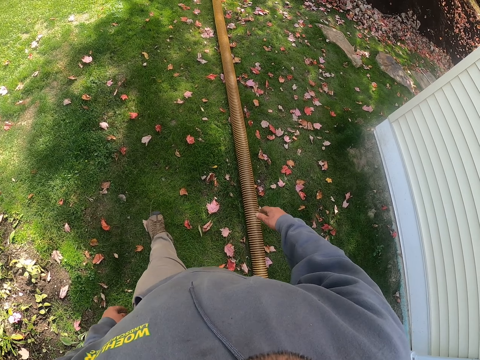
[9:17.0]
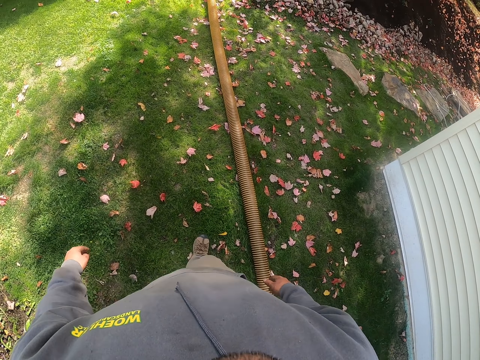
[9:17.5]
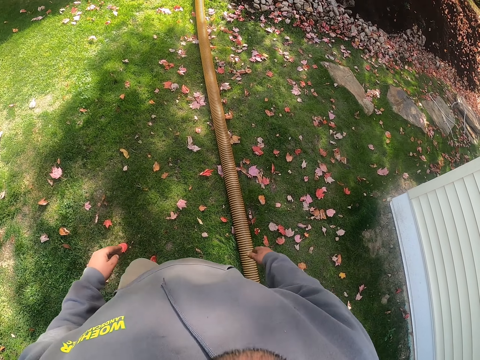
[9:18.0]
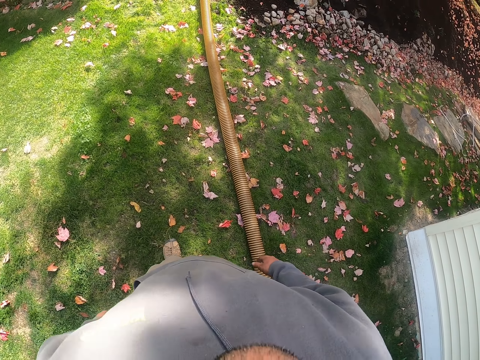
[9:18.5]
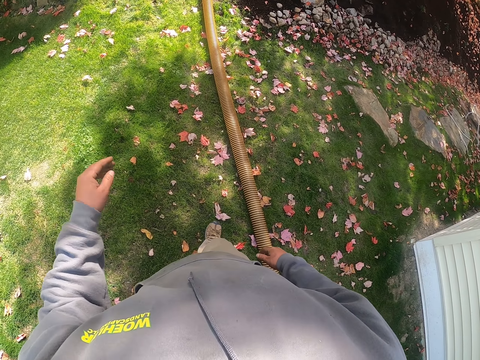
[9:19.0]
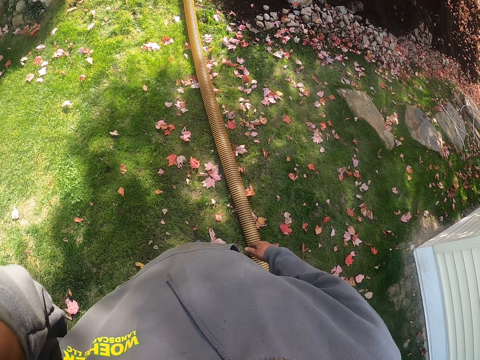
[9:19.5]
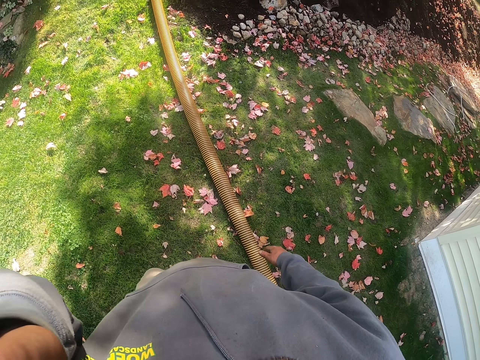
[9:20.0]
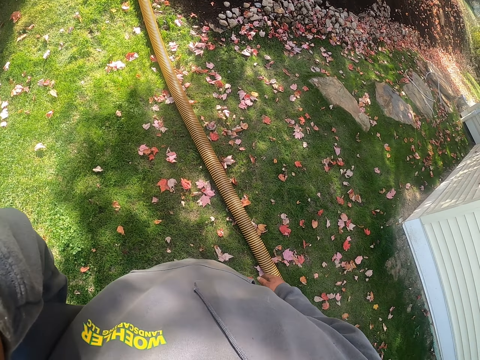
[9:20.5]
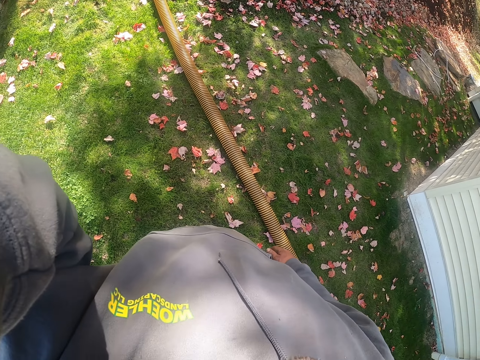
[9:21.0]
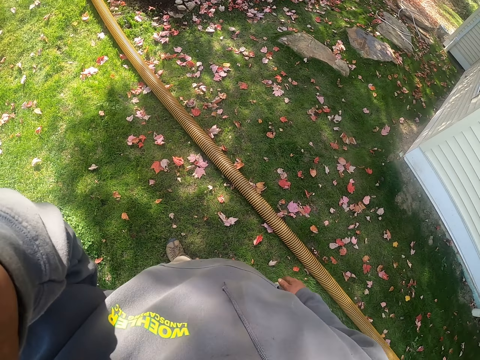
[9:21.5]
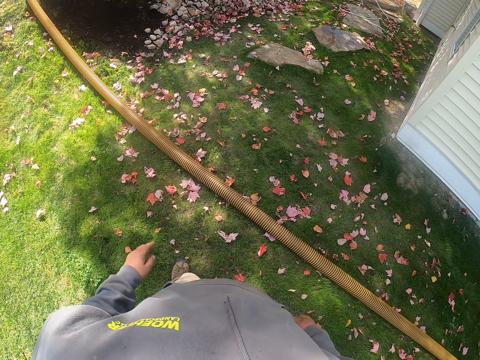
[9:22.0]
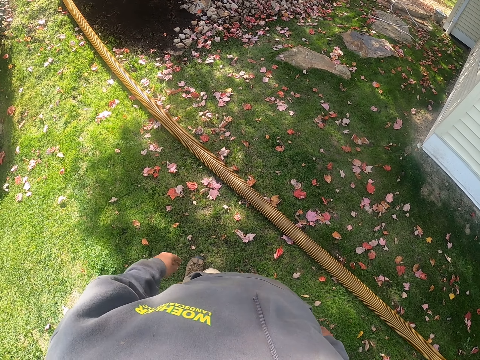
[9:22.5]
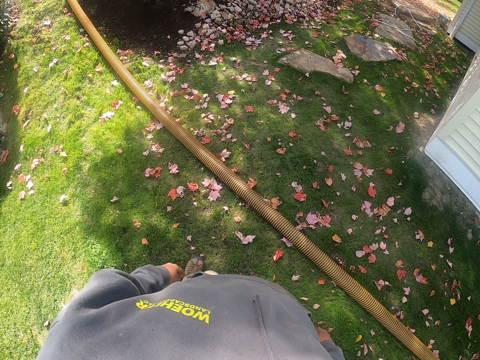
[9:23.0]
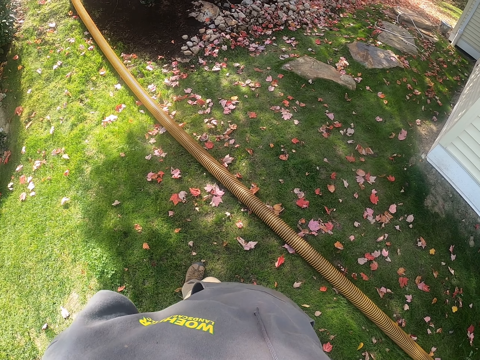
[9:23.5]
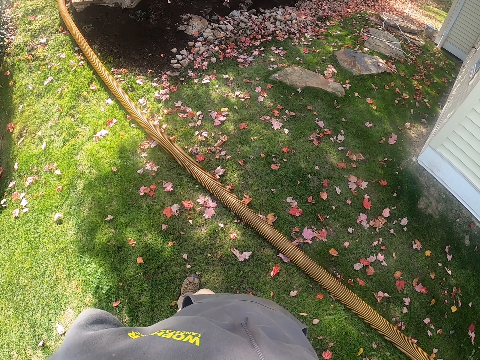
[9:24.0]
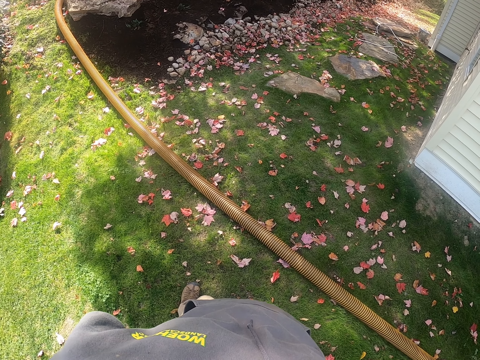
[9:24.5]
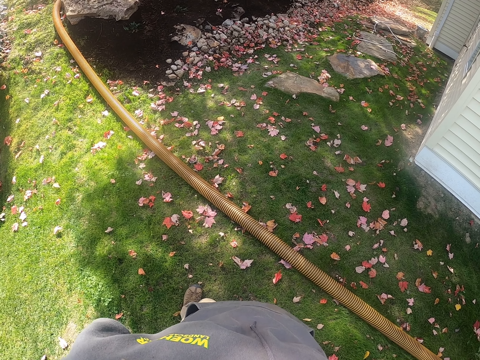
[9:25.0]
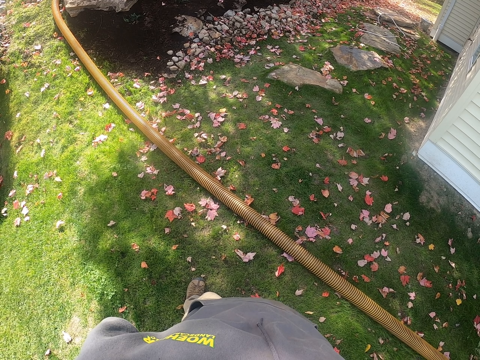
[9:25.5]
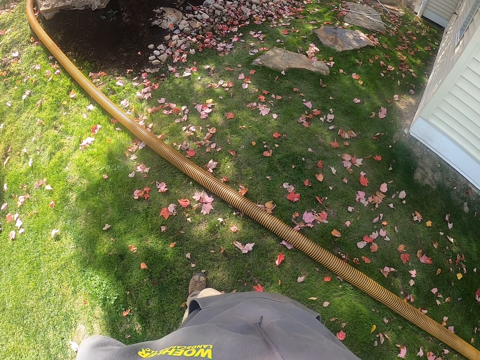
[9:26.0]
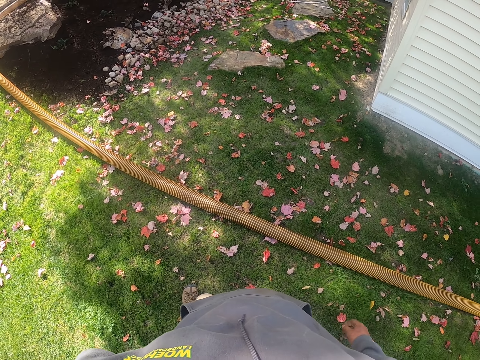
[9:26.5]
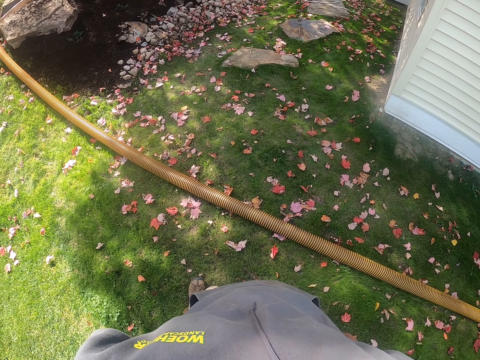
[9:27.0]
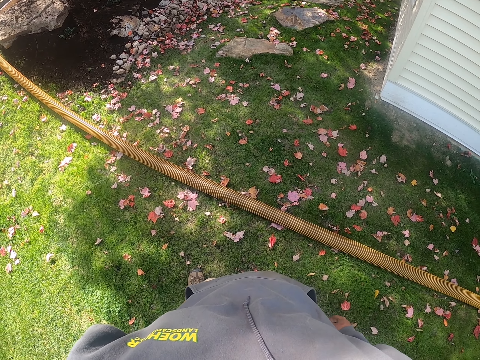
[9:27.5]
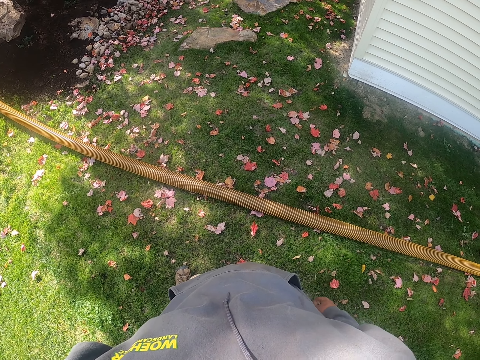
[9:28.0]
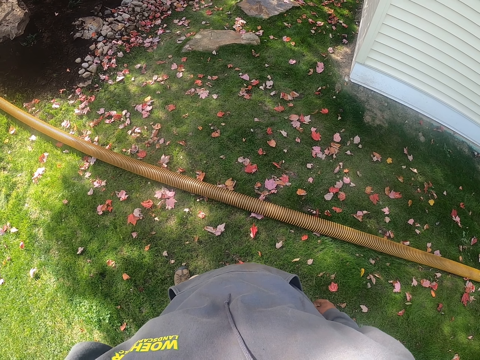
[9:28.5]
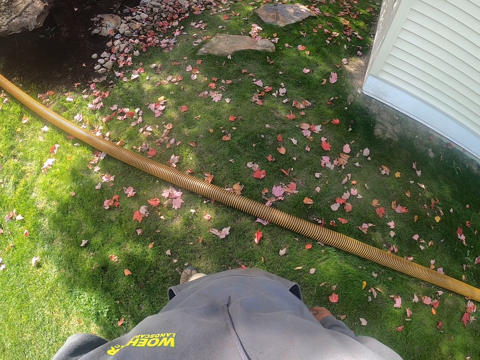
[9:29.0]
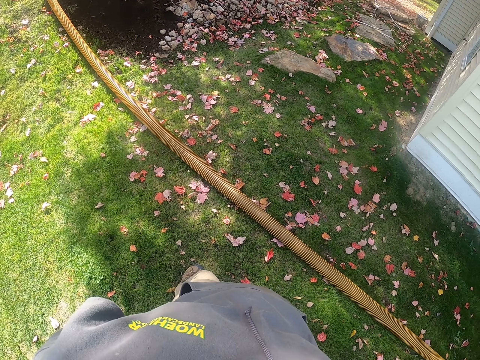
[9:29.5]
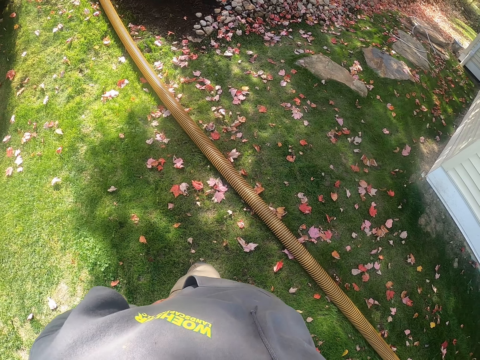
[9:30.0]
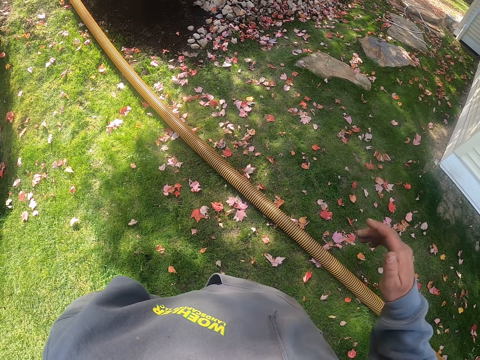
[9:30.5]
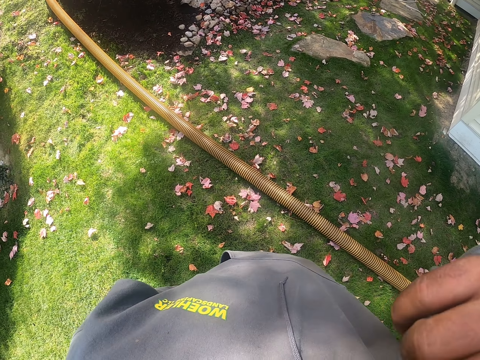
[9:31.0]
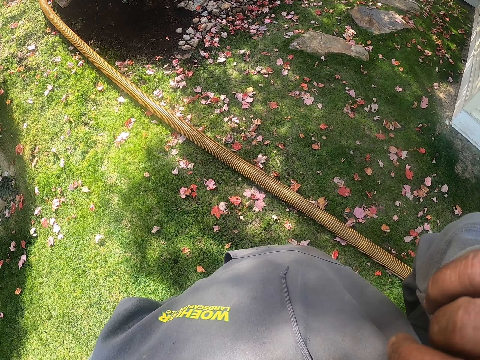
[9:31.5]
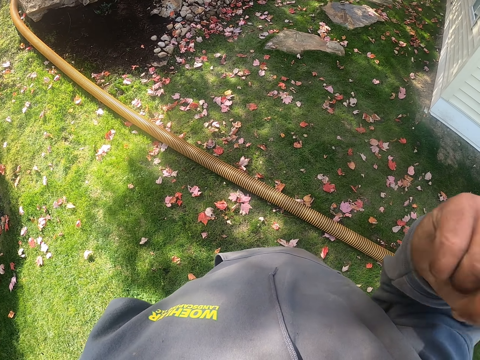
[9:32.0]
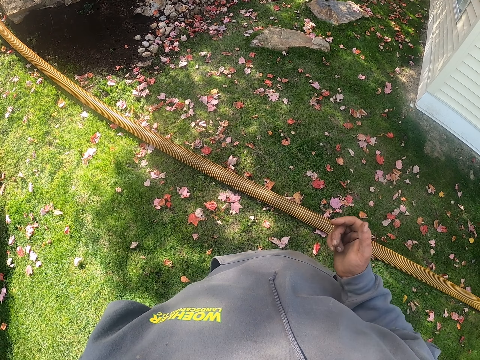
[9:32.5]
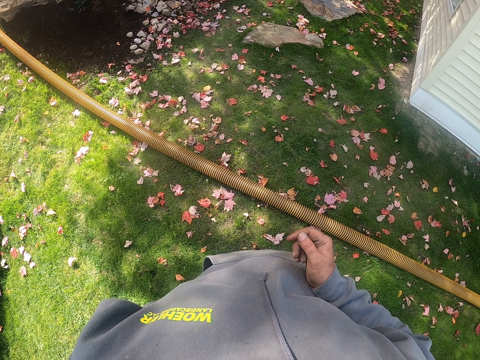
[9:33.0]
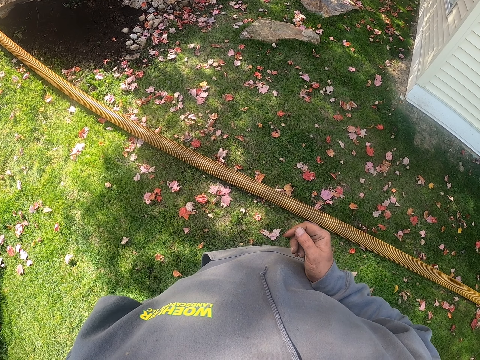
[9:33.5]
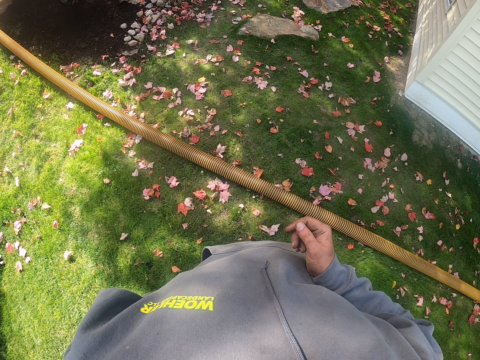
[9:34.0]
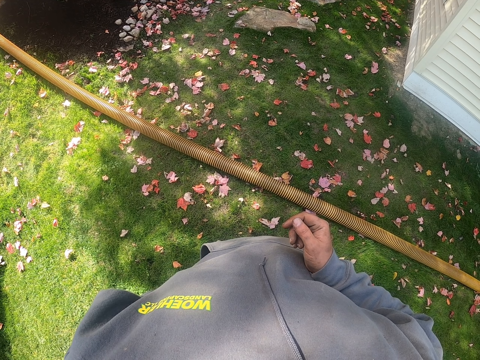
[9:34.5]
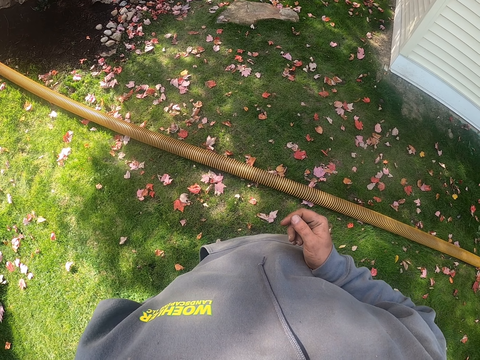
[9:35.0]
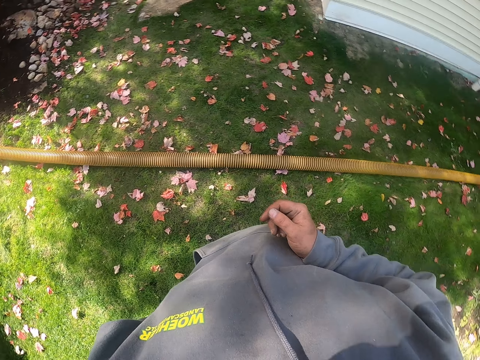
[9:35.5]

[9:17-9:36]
The camera wearer adjusts the camera. He lifts his left hand. He looks at the plastic pipe. He scratches his nose and lifts the right hand.

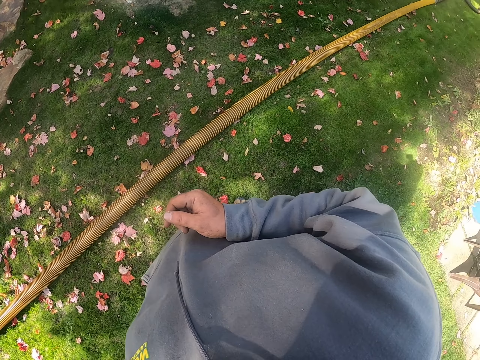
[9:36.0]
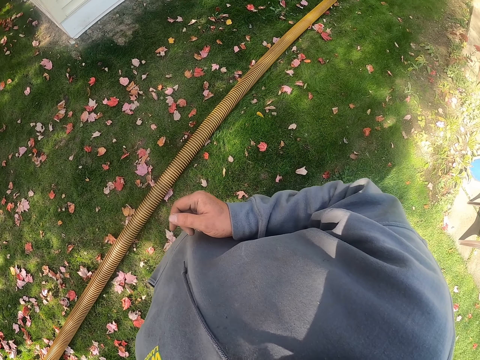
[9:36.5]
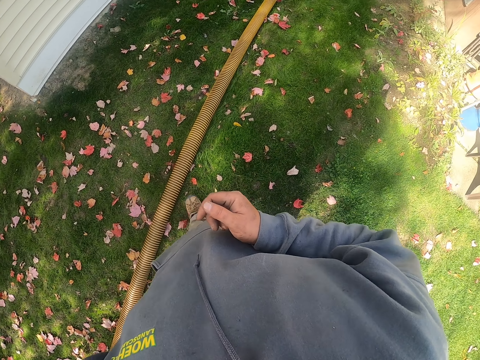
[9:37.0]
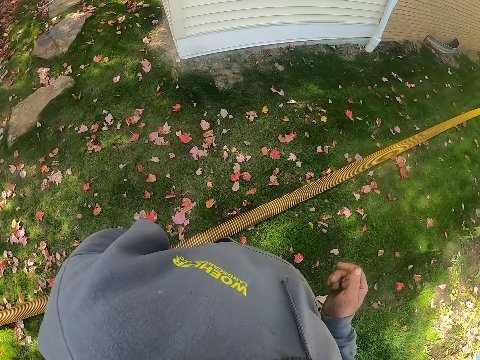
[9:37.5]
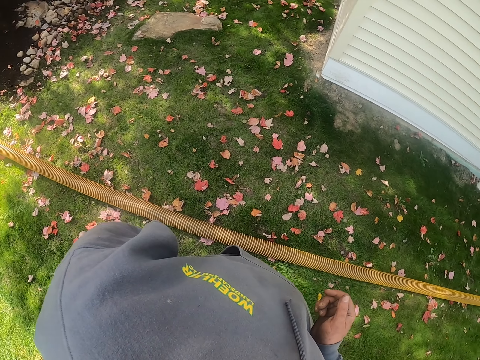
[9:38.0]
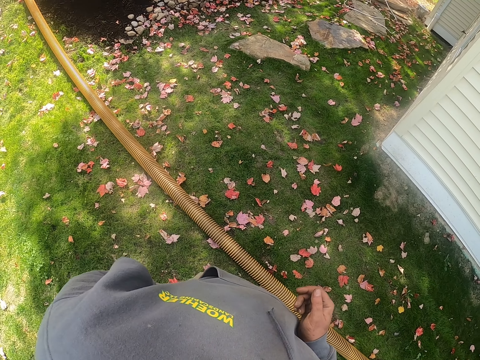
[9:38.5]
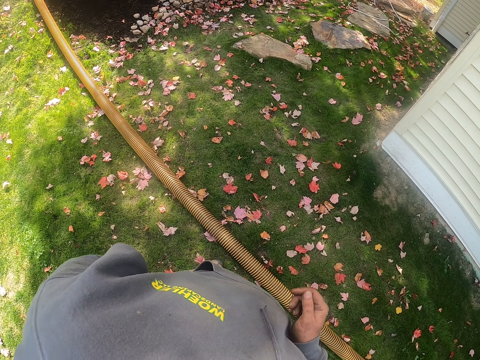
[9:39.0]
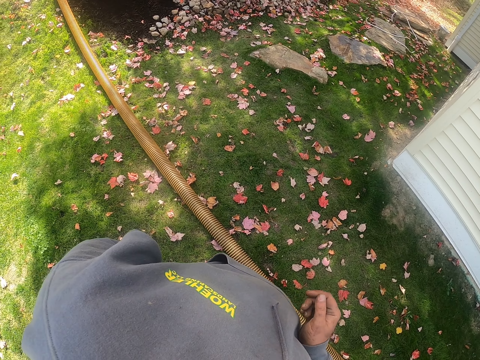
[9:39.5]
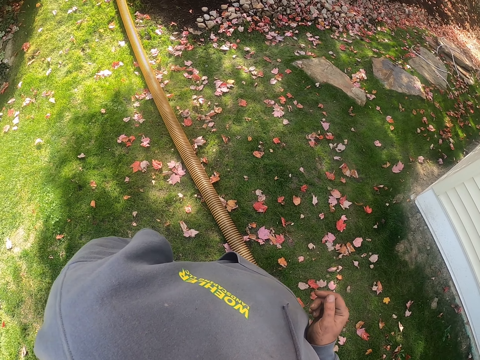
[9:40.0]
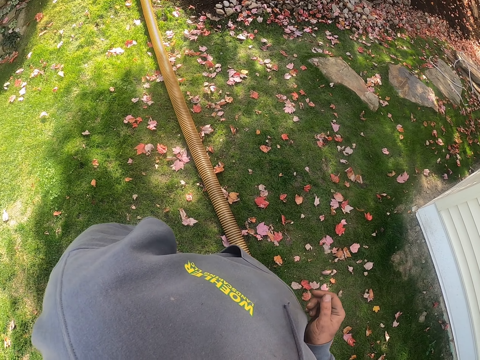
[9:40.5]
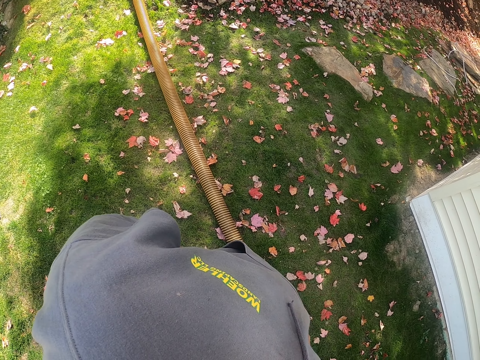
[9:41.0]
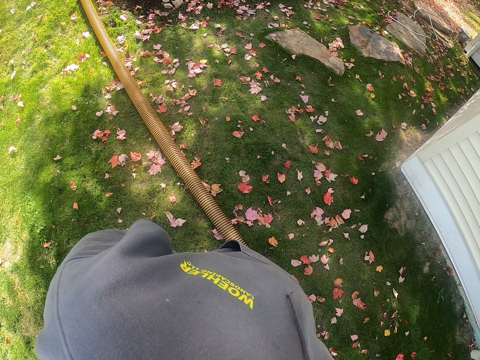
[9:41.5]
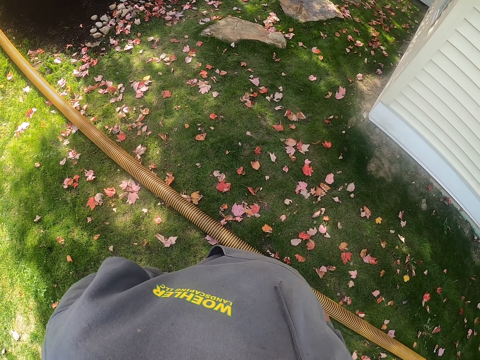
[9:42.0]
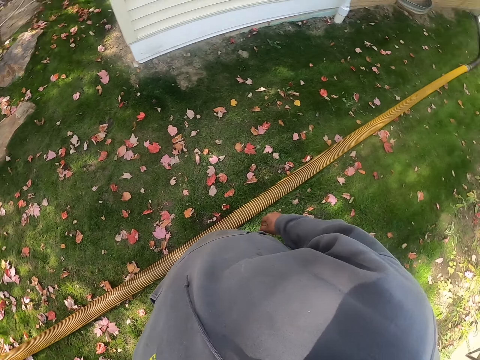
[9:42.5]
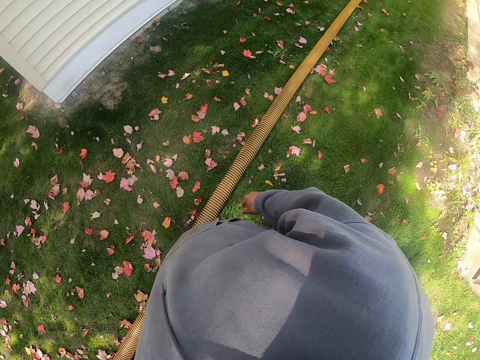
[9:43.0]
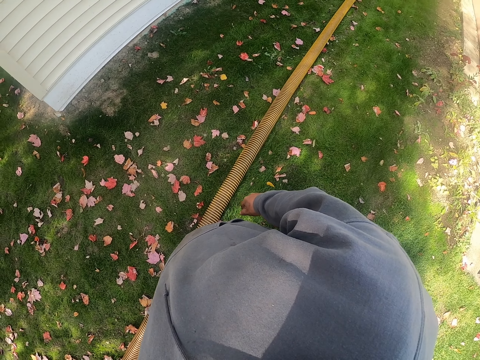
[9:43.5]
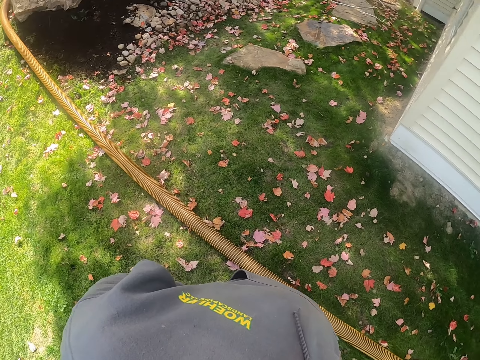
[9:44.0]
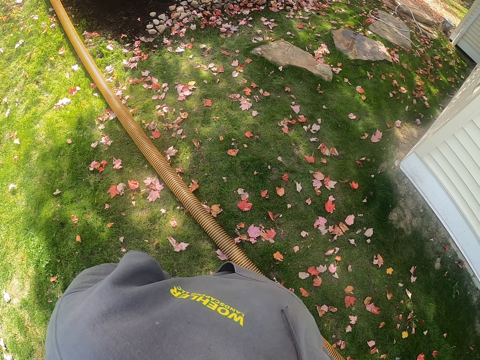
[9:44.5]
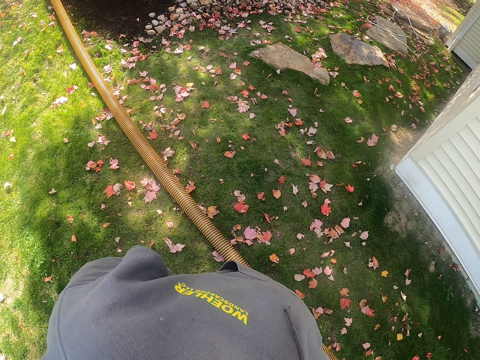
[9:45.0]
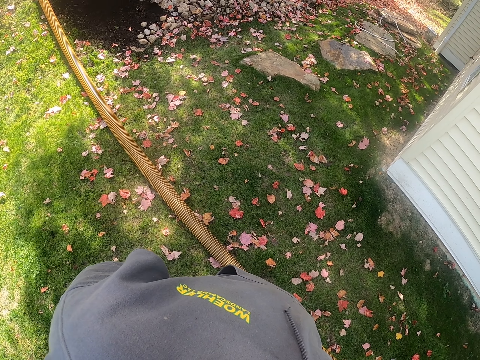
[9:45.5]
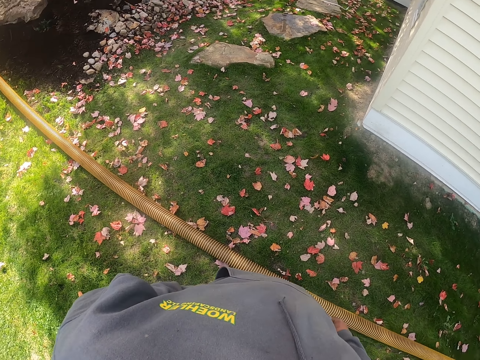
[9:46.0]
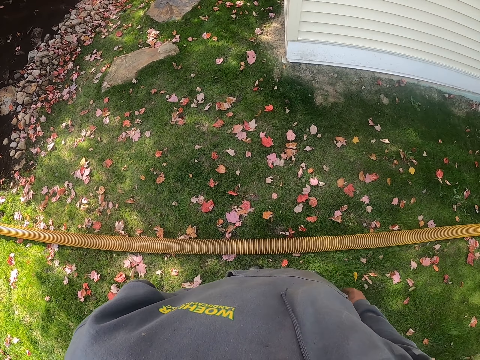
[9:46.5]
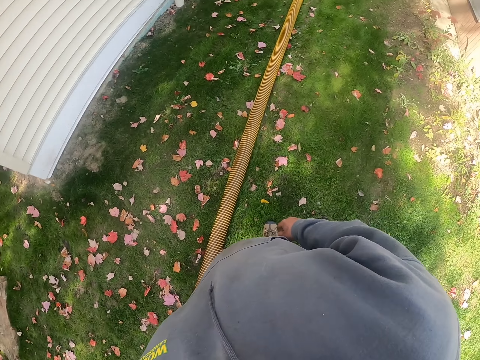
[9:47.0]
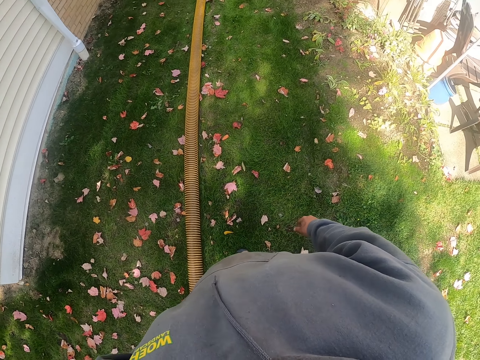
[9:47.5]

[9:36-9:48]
The camera wearer looks around.
